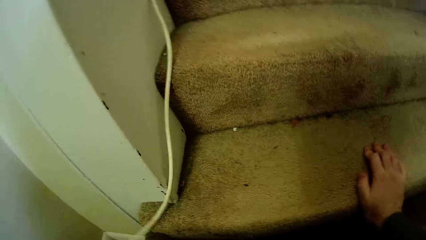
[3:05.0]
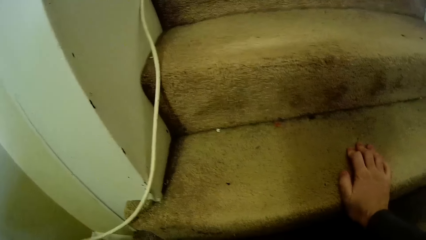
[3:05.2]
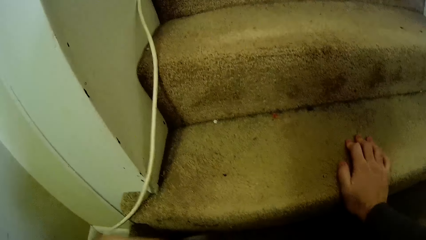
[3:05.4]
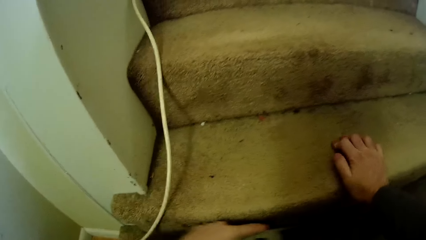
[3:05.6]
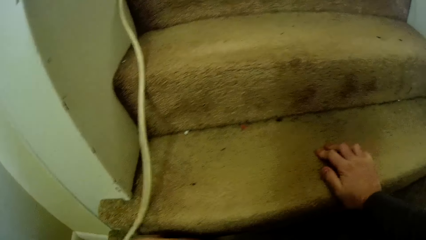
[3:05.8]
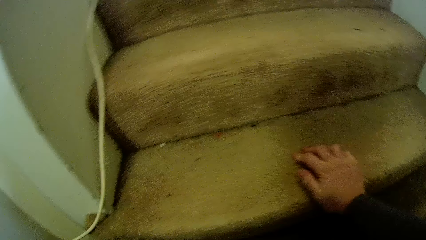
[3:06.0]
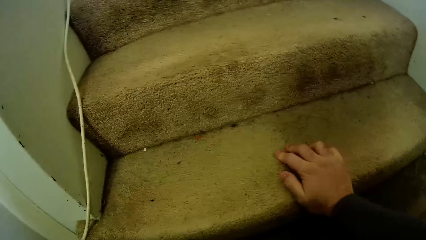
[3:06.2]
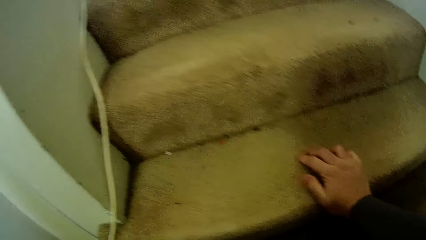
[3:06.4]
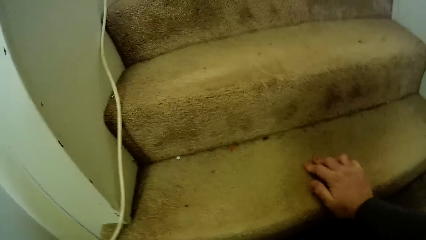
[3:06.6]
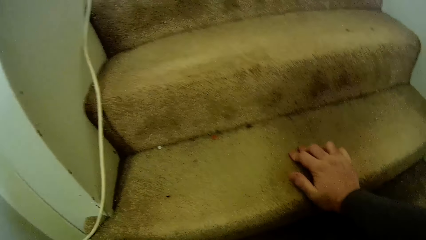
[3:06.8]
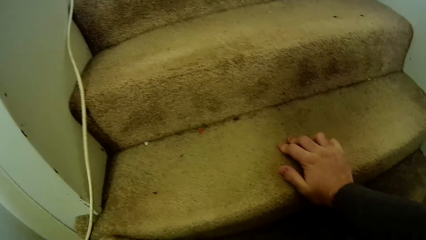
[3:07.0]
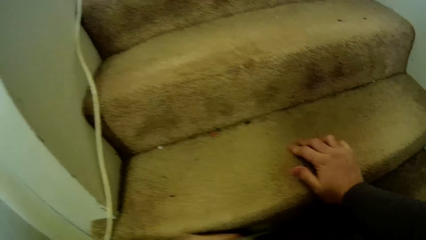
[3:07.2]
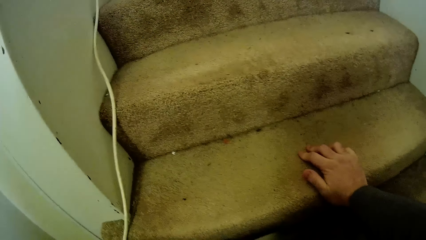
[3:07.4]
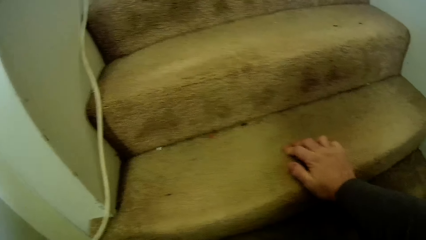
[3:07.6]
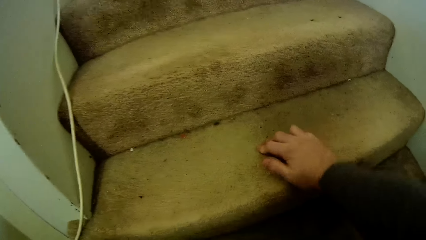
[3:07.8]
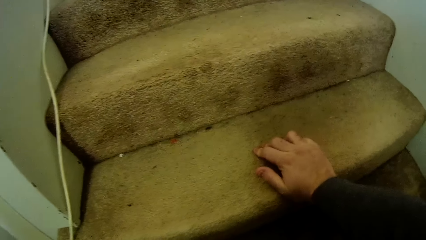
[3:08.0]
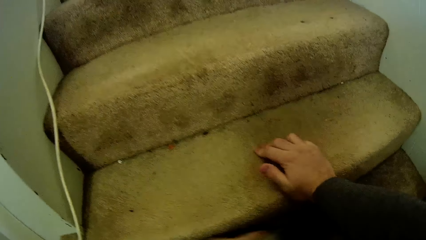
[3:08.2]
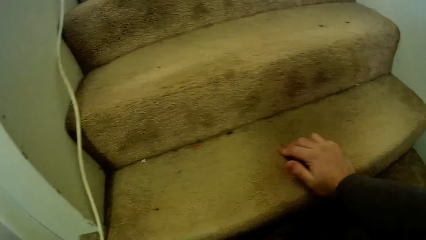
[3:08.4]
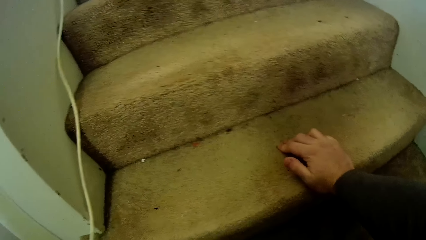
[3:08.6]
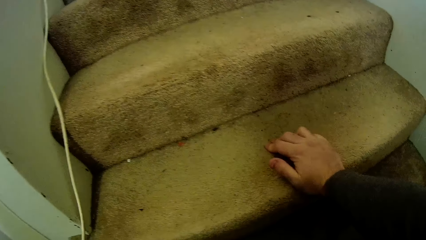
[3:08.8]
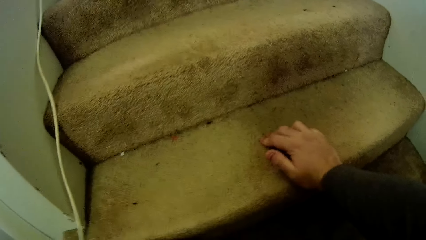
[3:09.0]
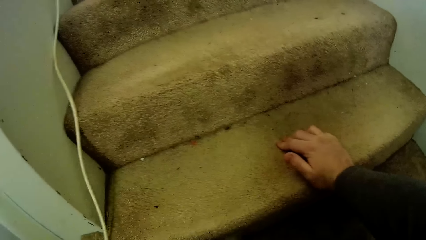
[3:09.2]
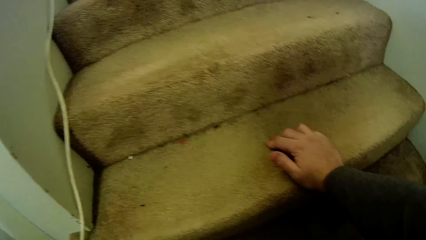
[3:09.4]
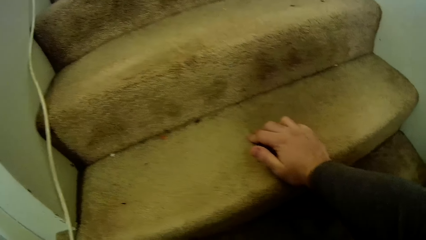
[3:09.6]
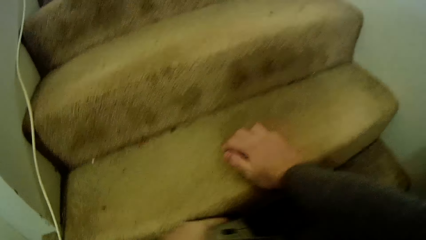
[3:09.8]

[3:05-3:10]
The camera wearer cleans the staircase carpet.

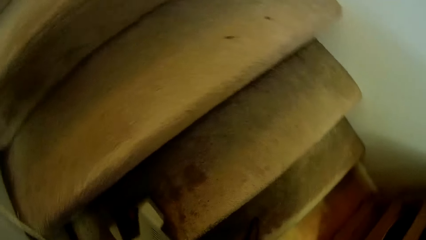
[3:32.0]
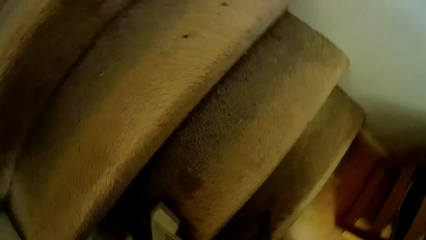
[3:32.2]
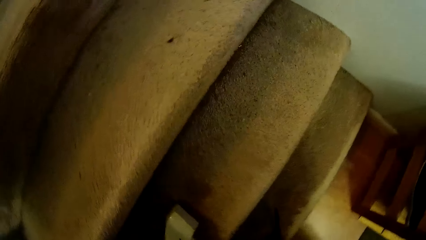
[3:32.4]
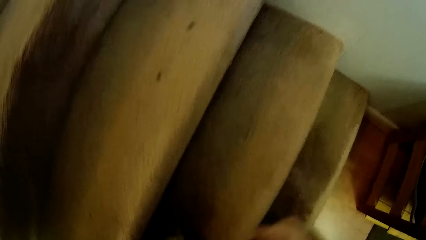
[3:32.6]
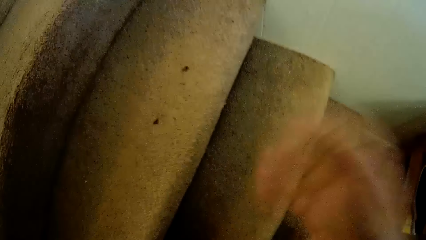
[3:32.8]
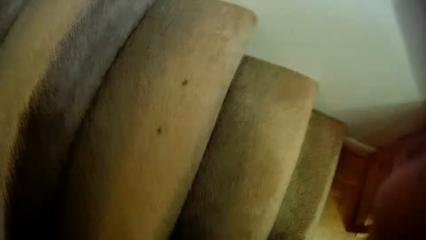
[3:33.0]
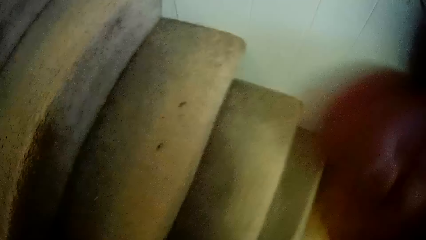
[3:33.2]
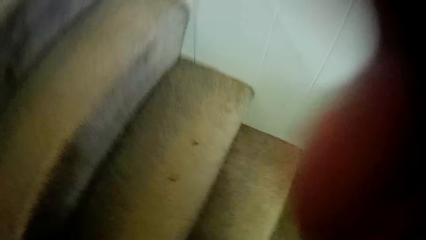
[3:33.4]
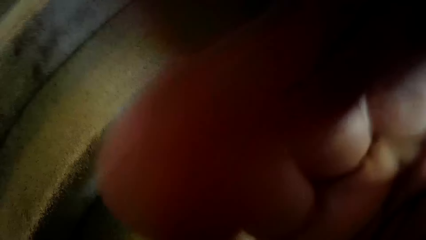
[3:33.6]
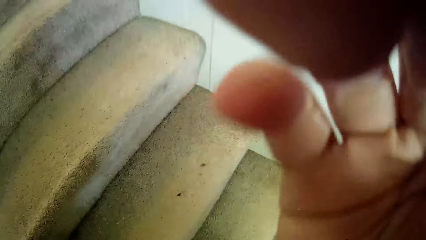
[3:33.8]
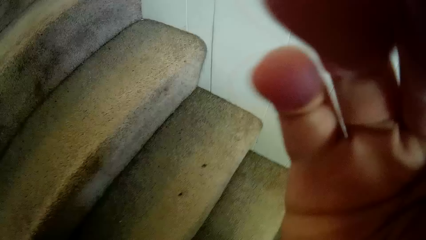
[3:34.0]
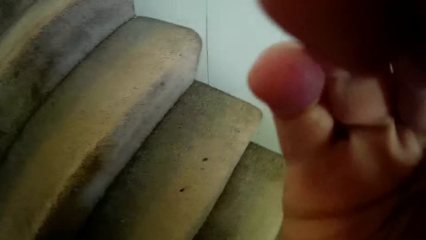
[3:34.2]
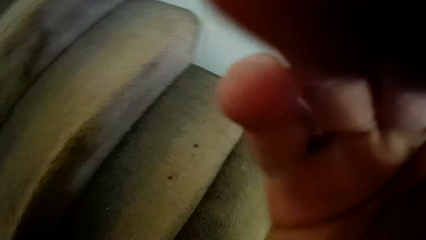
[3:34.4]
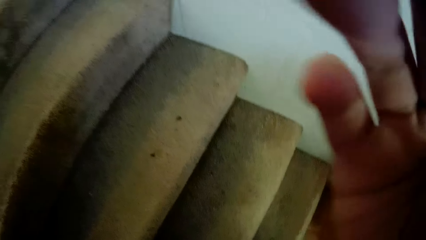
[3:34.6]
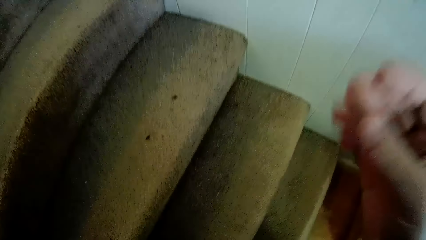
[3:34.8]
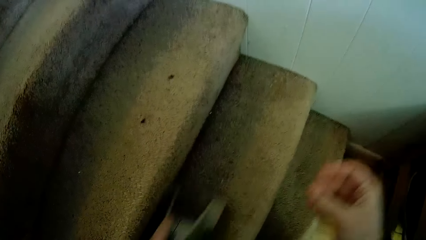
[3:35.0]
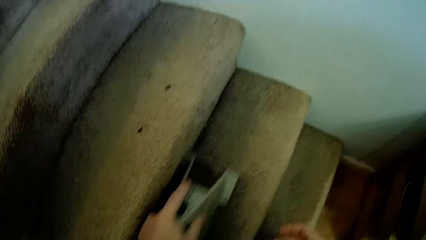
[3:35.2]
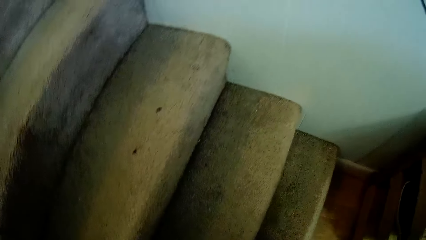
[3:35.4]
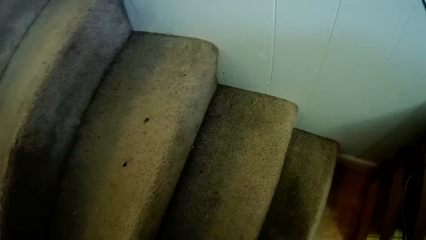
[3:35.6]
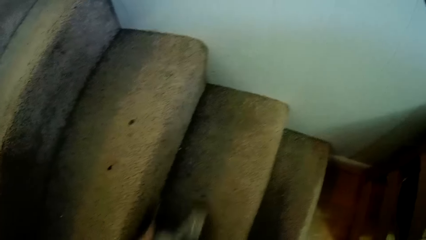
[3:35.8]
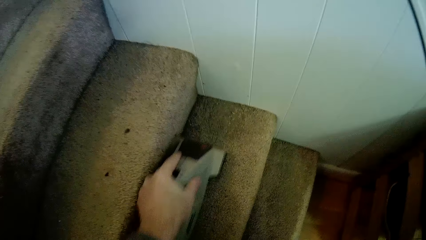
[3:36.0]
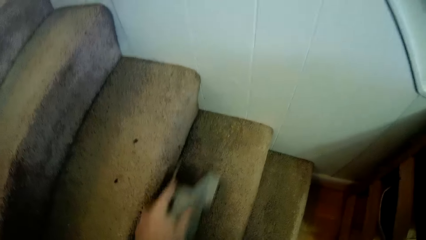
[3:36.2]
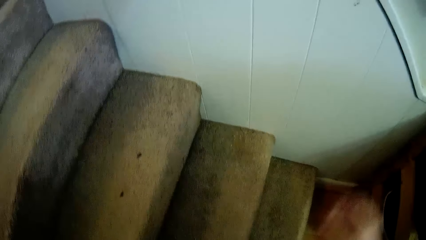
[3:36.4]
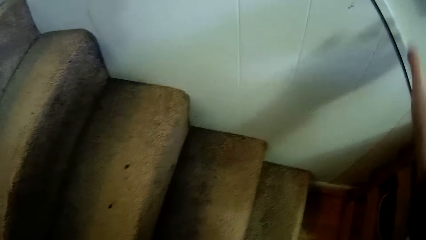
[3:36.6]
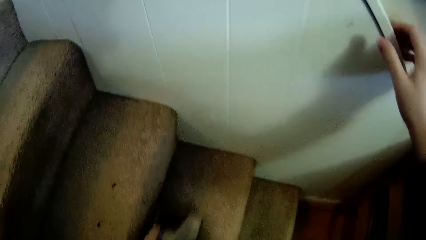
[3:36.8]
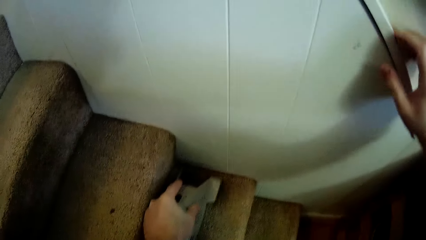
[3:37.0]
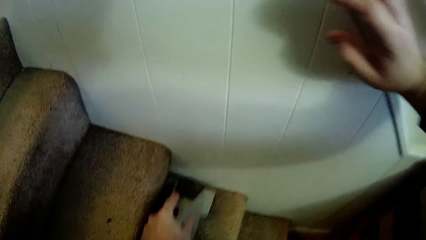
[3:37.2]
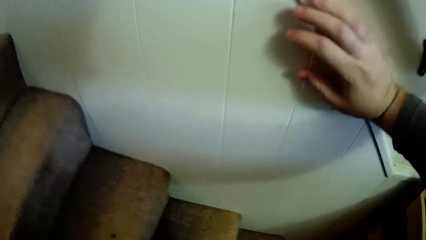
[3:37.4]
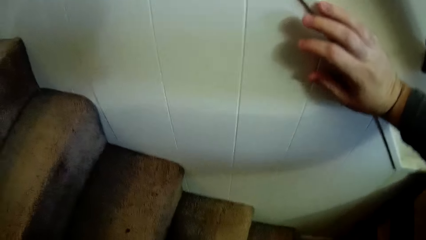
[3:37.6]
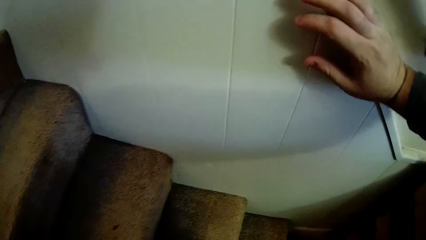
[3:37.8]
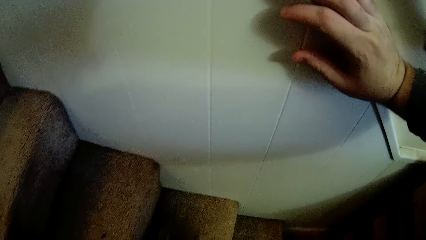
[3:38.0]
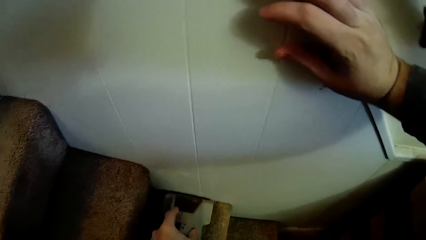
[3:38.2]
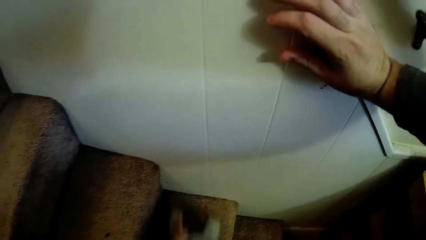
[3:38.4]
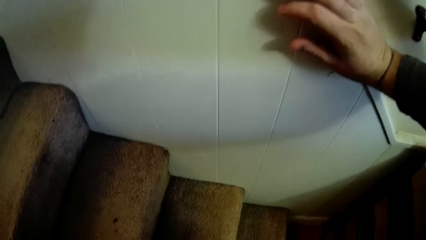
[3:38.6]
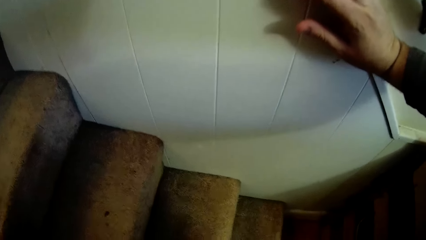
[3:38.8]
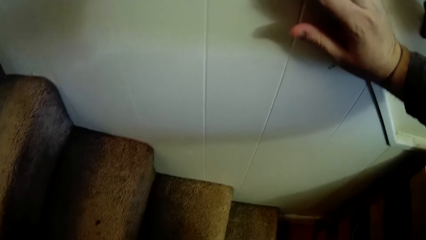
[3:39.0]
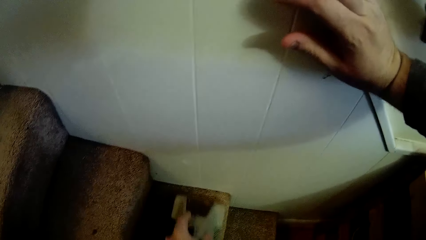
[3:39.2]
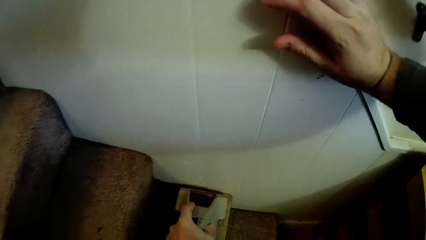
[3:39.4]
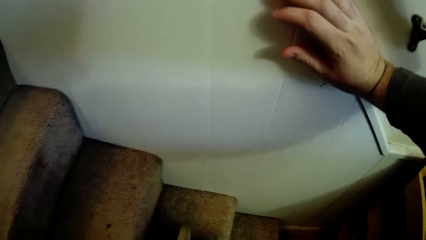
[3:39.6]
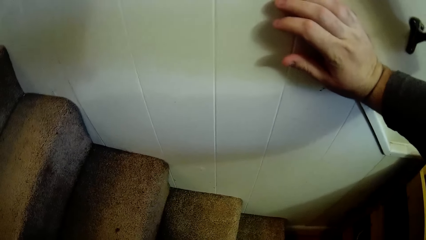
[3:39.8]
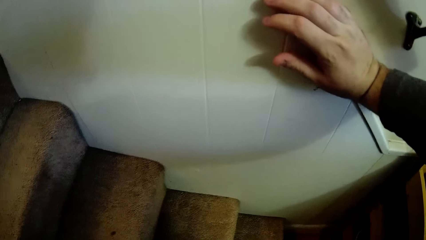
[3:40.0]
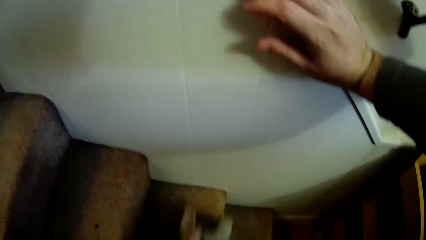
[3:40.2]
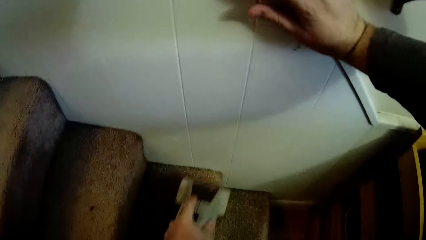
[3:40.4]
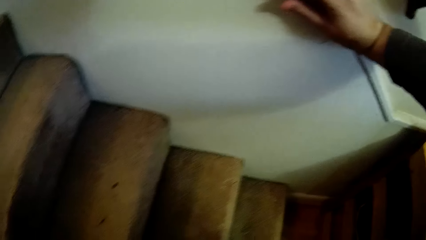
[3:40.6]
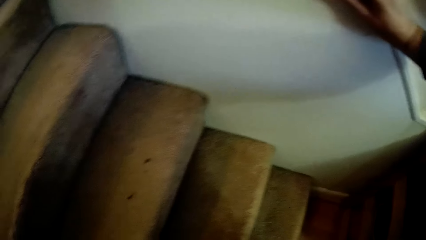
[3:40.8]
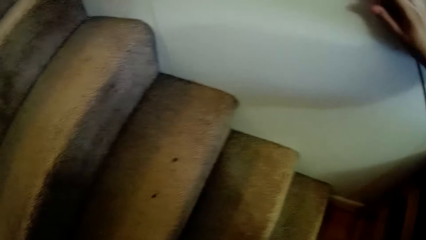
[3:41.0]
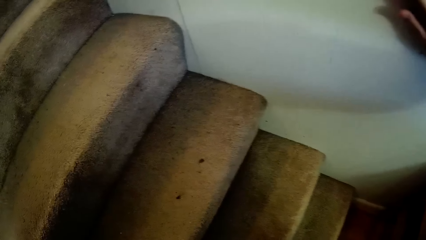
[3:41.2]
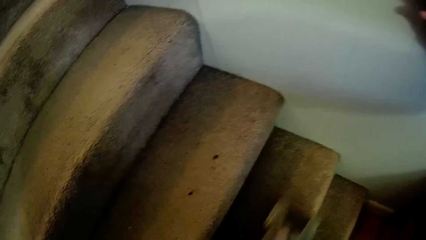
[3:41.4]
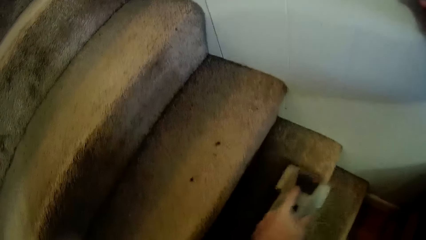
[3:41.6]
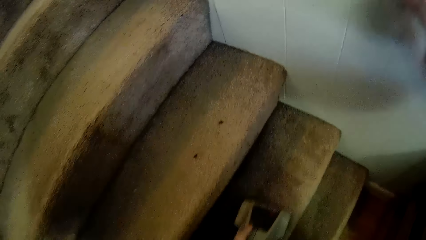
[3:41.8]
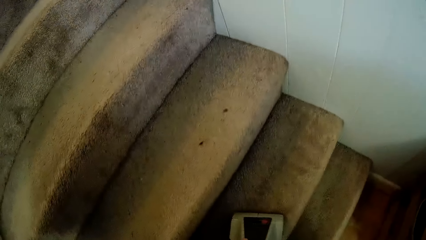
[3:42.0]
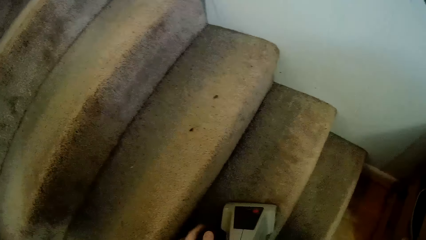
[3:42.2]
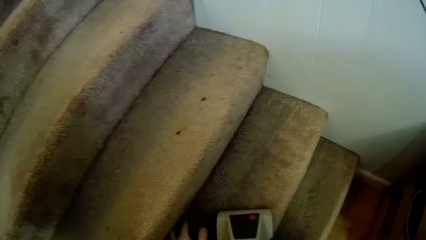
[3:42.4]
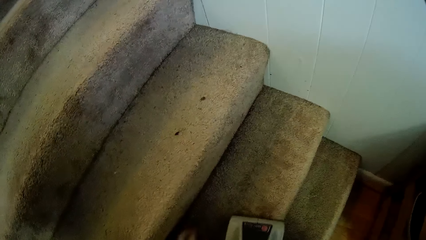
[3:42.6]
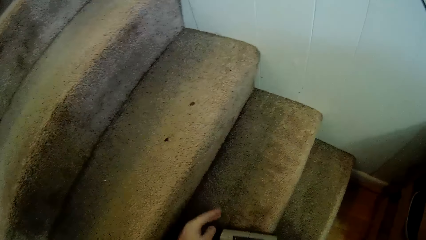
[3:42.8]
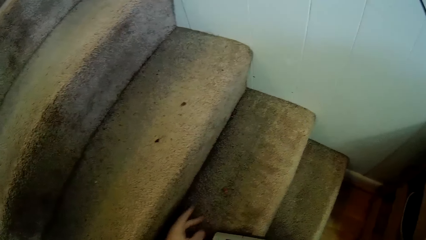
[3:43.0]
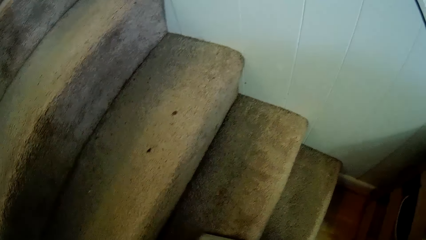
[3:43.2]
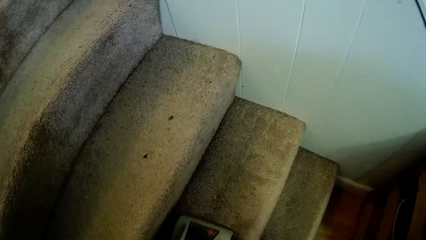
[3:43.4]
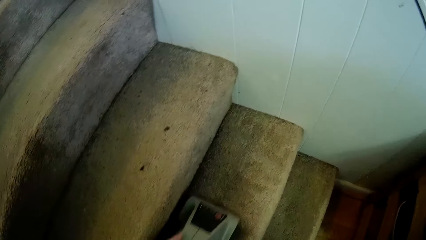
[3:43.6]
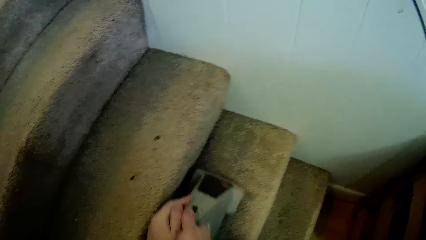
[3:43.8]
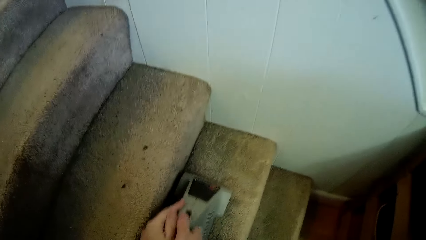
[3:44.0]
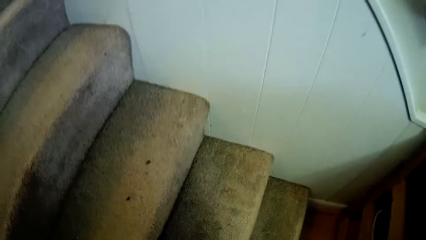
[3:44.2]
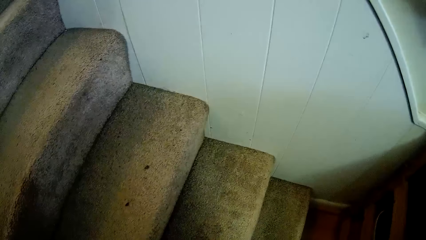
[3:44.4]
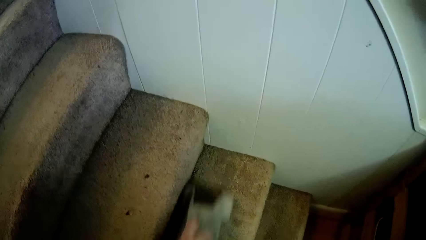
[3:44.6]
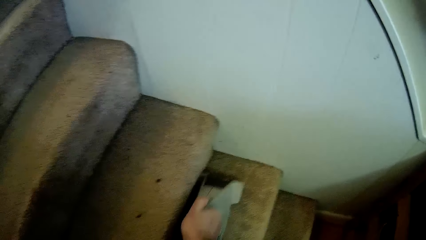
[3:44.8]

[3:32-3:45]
The camera wearer touches the camera. They clean the staircase carpet. They hold the wall. They clean the staircase carpet.
